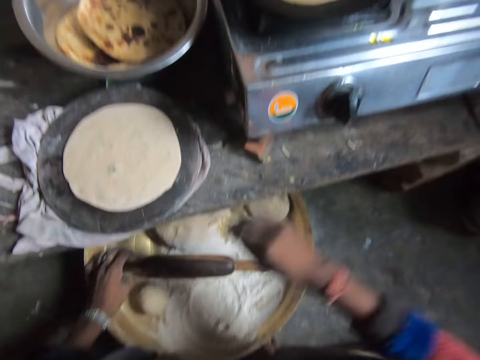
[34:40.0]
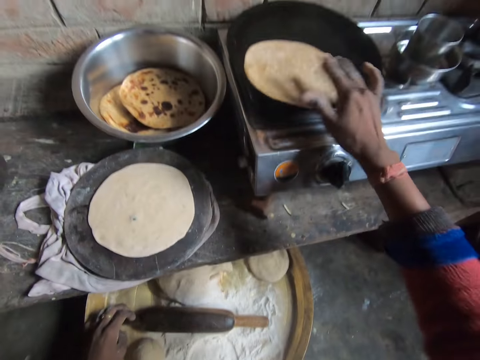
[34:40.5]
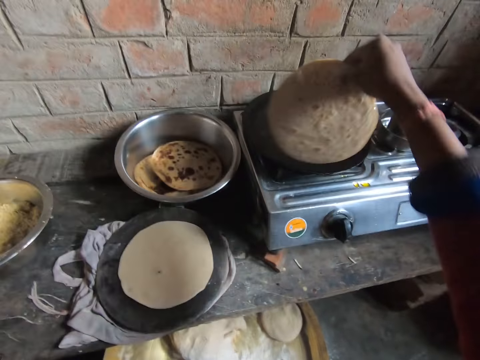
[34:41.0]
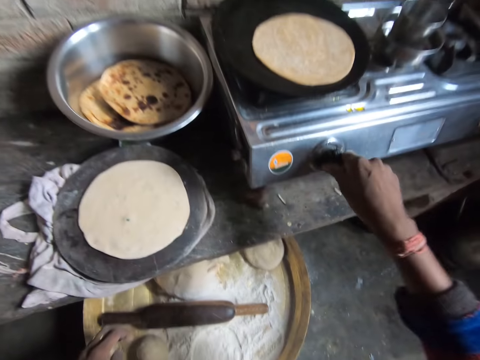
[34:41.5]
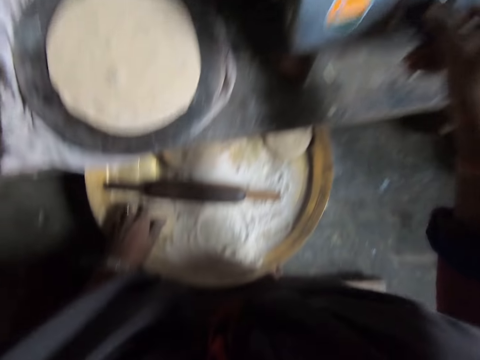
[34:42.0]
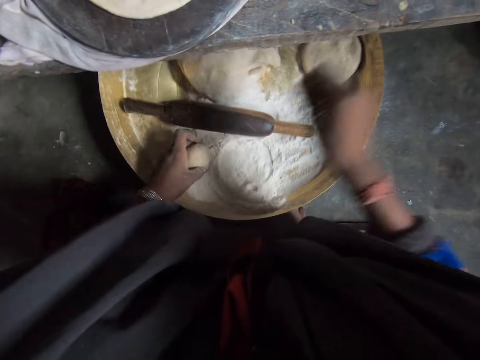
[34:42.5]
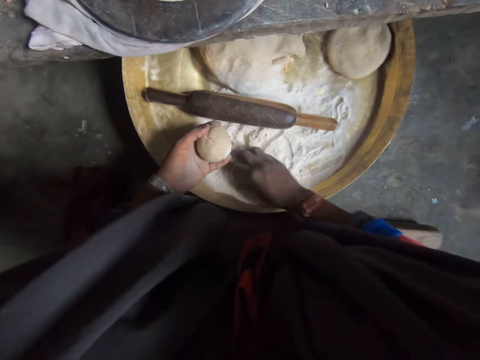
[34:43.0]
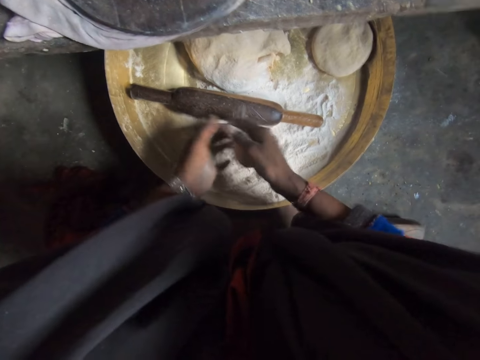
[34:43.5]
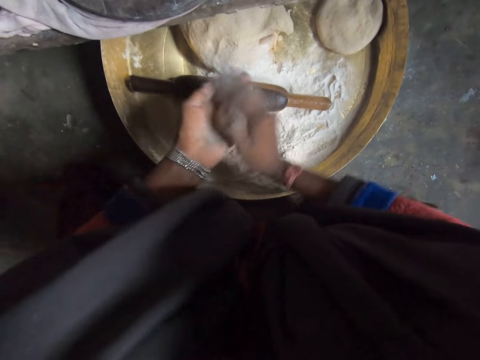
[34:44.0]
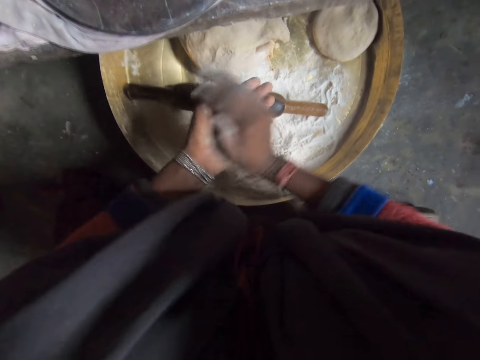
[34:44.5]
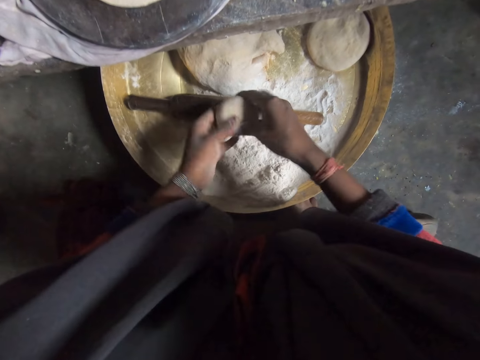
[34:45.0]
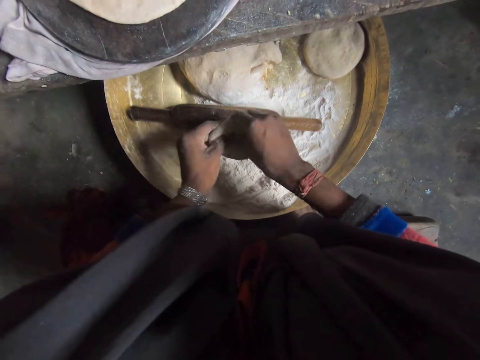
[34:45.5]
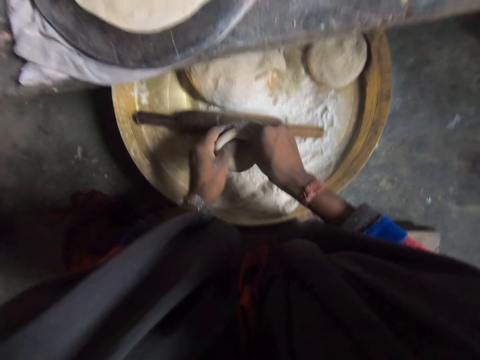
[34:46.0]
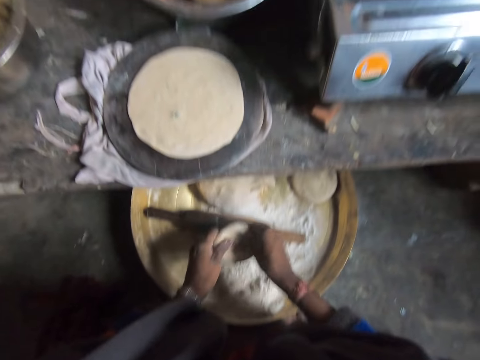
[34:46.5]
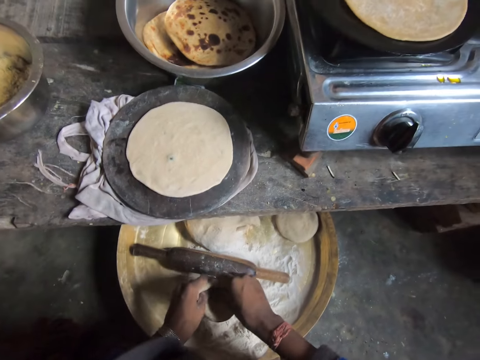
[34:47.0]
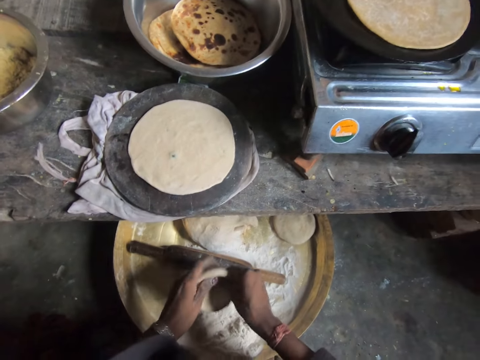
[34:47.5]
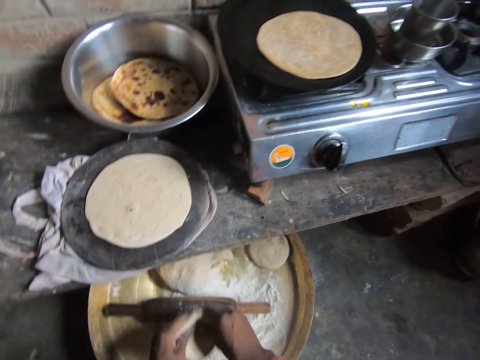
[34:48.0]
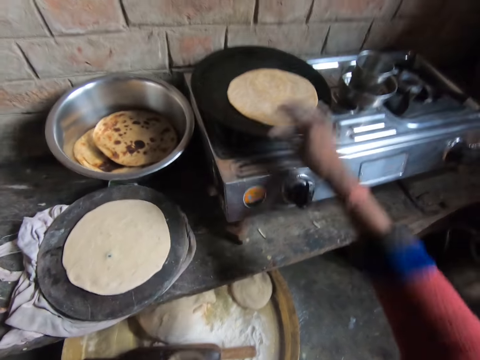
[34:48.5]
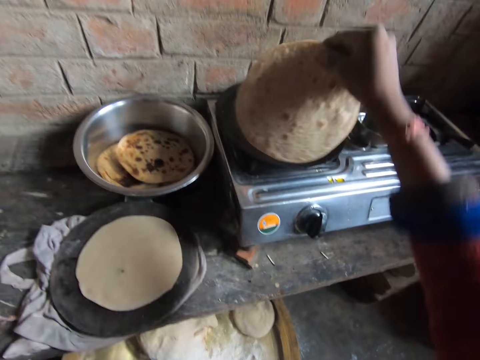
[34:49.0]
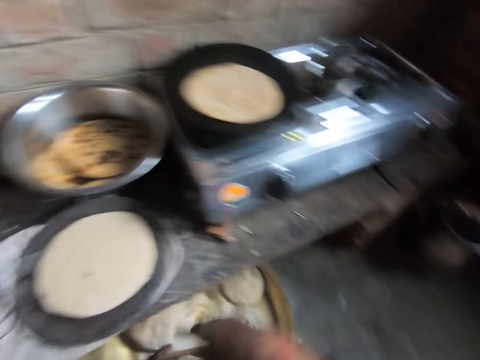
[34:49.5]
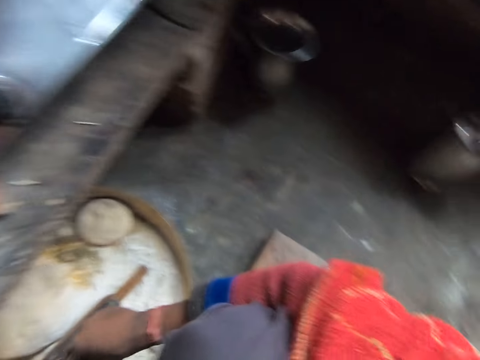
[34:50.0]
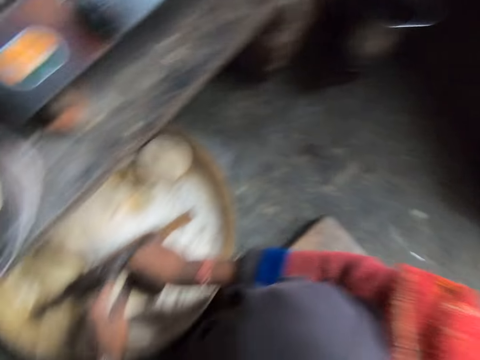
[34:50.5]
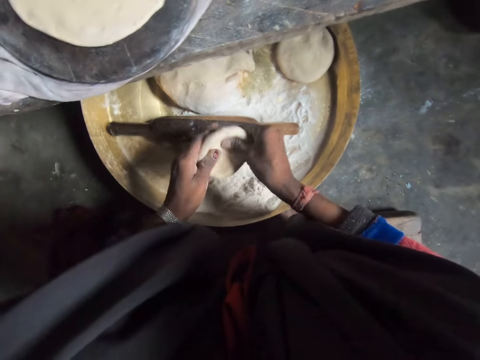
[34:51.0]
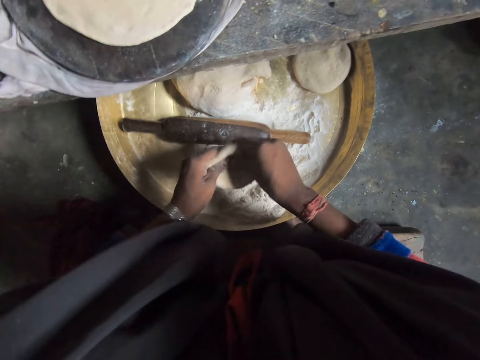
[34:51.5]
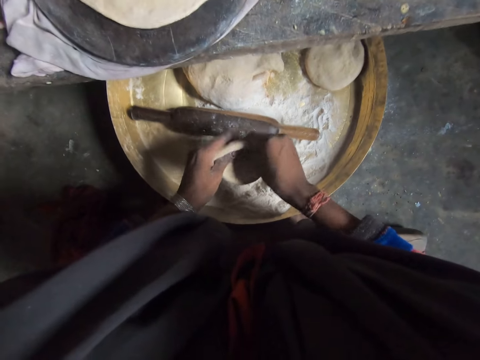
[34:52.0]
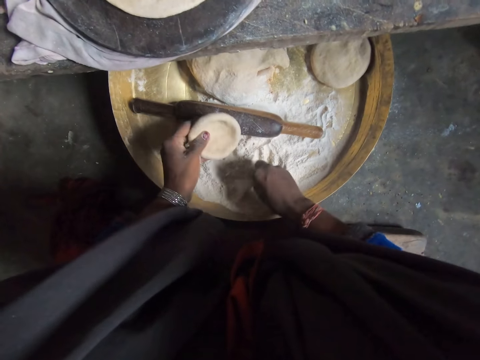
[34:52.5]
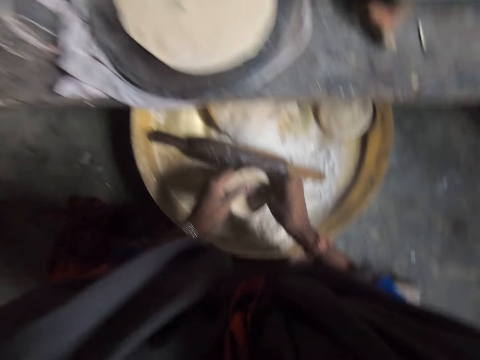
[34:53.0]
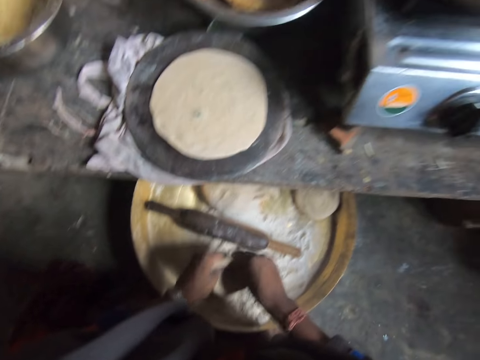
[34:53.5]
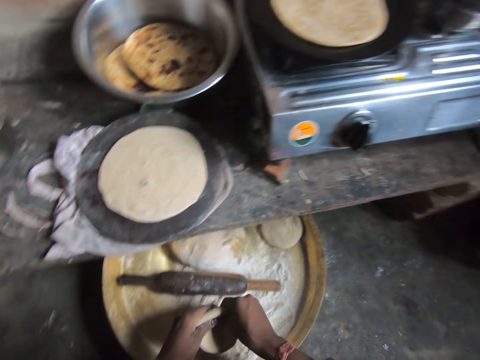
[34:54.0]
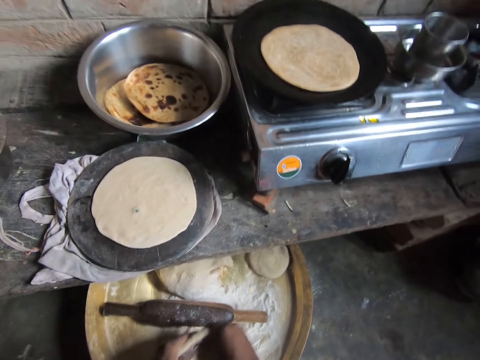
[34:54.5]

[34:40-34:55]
The camera wearer places the rolling pin on the tray. She moves her hand forward, moves the flatbread towards her, and lifts up the flatbread. She adjusts the chapati bread on the pan. She drops the flatbread on the pan. She turns the burner knob on the gas cooker. She takes dough with her left hand. She lowers her hand and places her hand on the flour. She holds the dough with both her hands. She kneads the dough. She rolls the dough with both her hands. She presses on the dough with her hand. She moves her hand forward, moves the flatbread towards her, and lifts up the flatbread. She adjusts the chapati bread on the pan. She drops the flatbread on the pan, moves her hand towards her, and looks around. She kneads the dough. She presses on the dough with her hands. She lowers her hand. She presses on the dough with her hands.

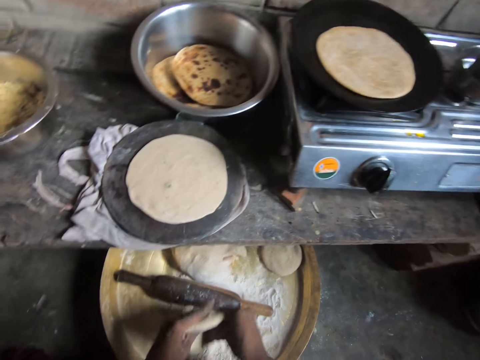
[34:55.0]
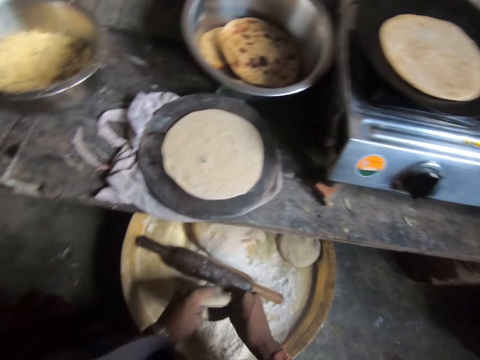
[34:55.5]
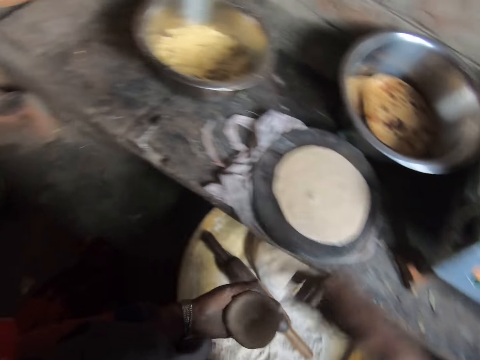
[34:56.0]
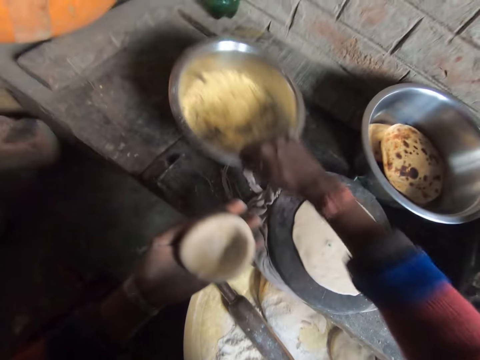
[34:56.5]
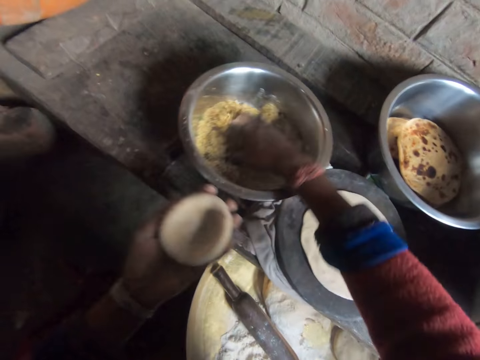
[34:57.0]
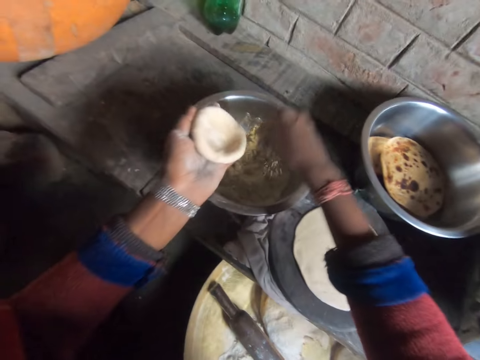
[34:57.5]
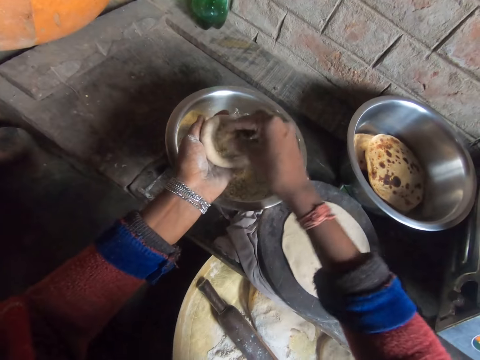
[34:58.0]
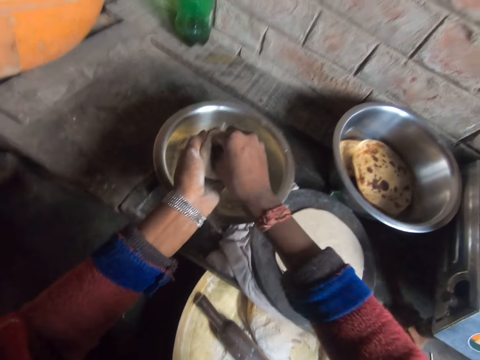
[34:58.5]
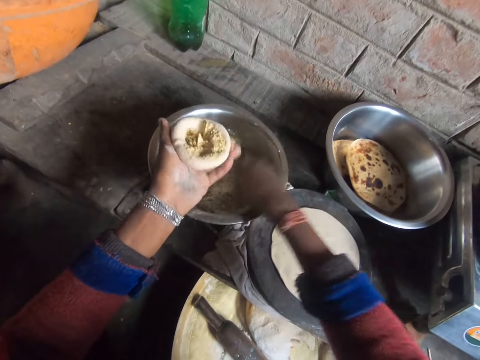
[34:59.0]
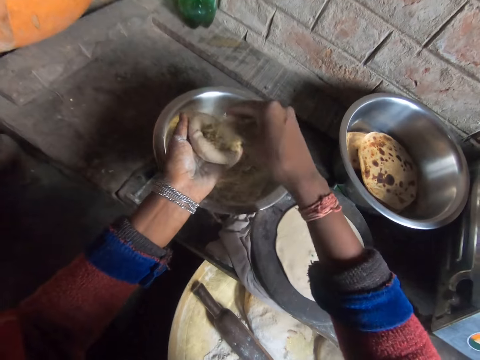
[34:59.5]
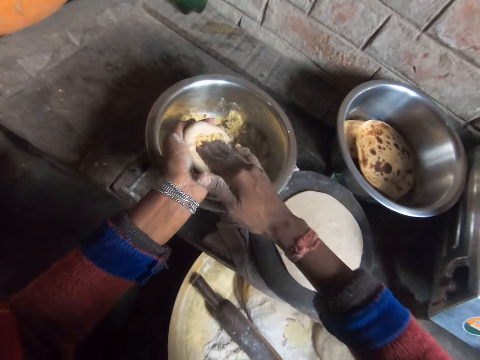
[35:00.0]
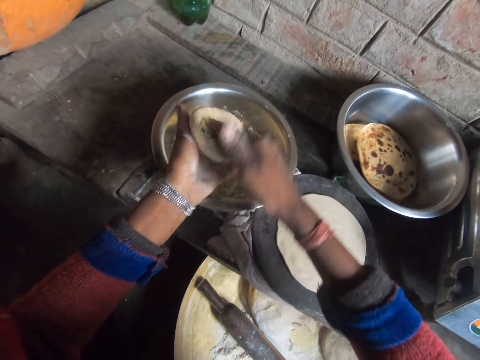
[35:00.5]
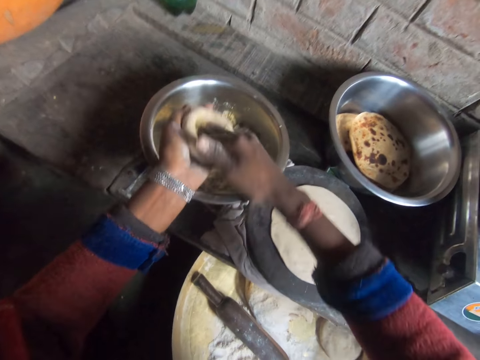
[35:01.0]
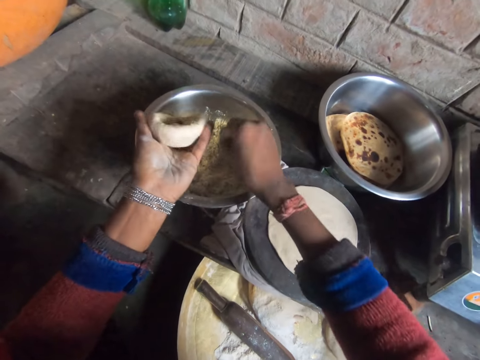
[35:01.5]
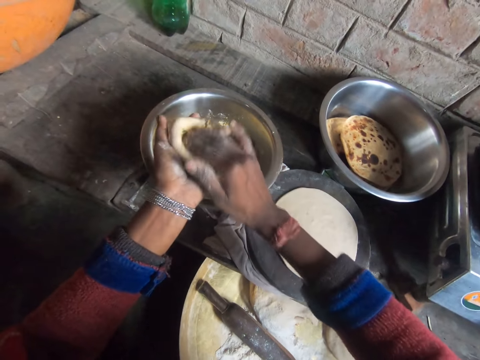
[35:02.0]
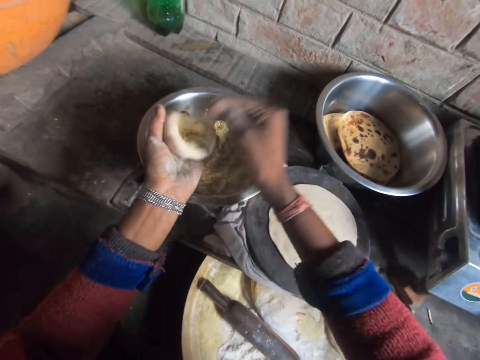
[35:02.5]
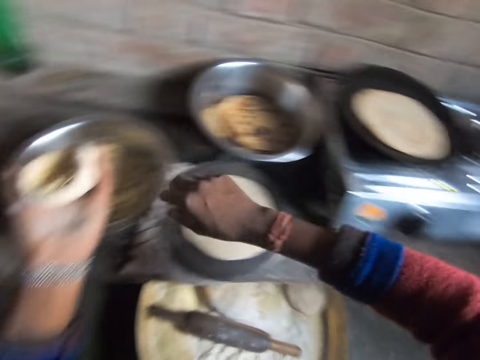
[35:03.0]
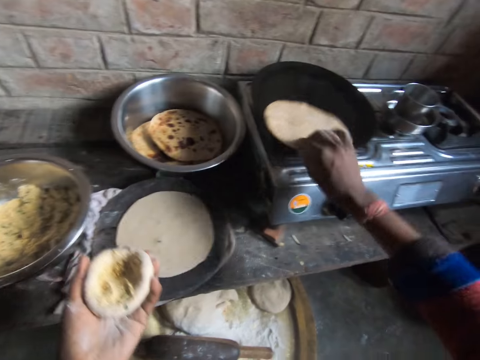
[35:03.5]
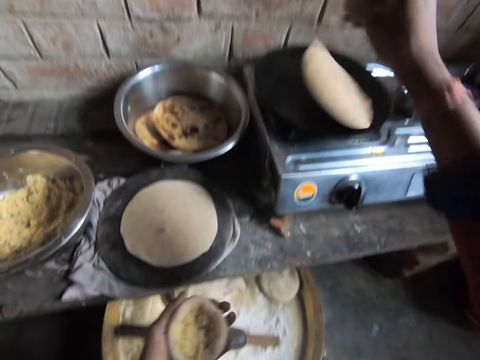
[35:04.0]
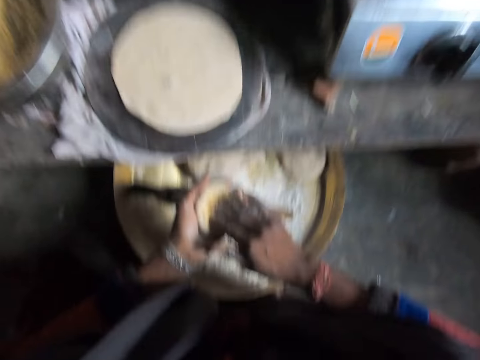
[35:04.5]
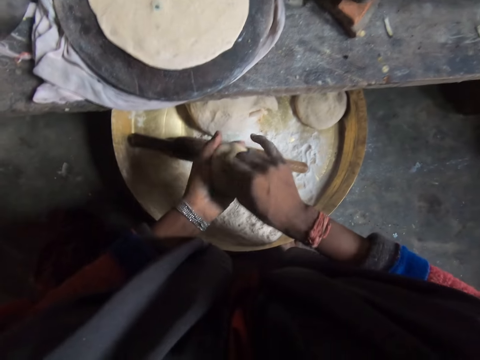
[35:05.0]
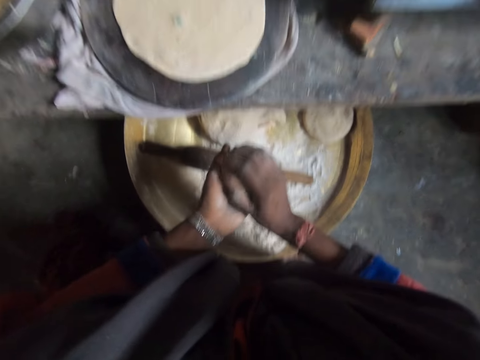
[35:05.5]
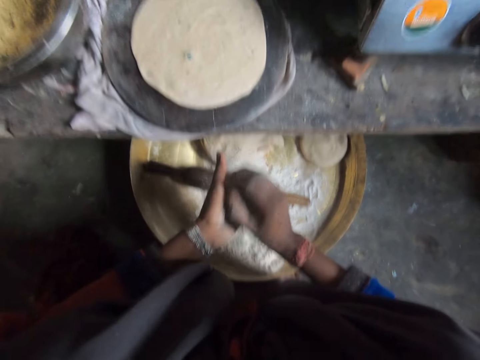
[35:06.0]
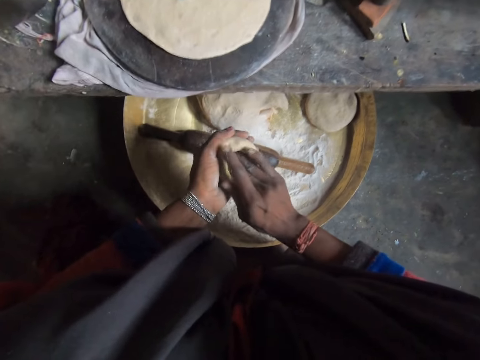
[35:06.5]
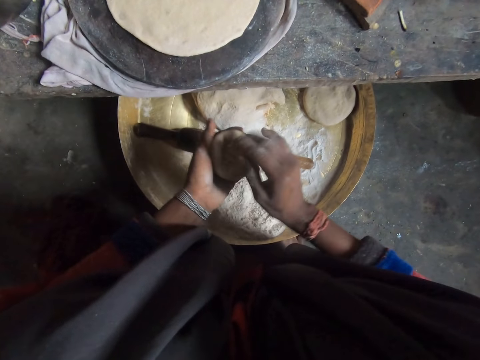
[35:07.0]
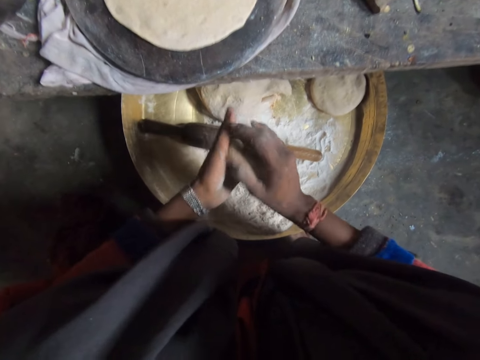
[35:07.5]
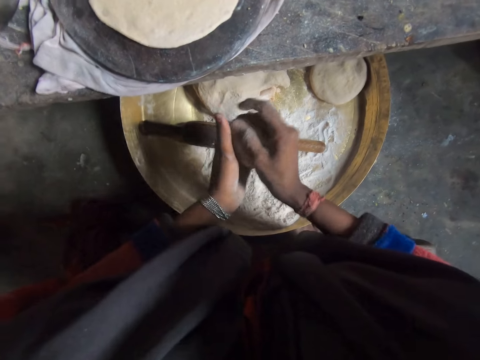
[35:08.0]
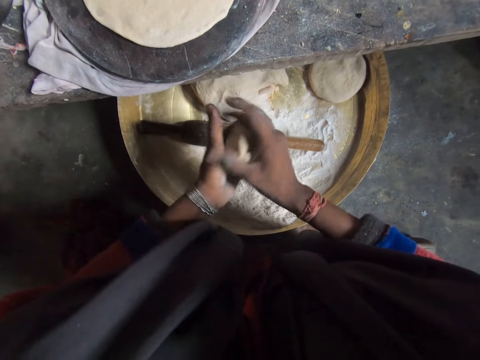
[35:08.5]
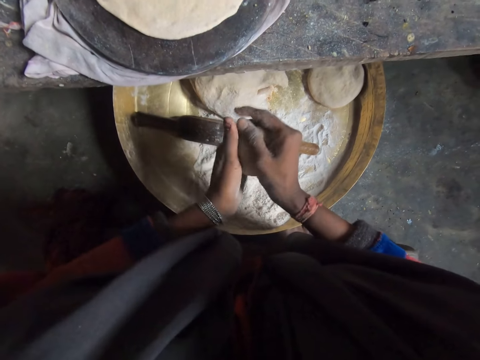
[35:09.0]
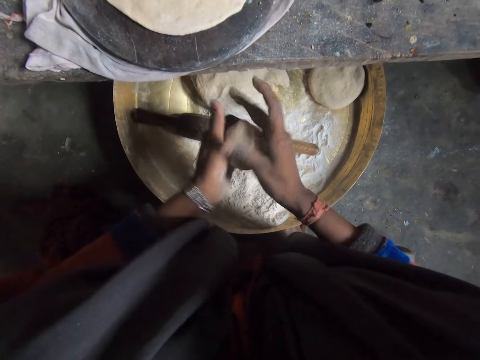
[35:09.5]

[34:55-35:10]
The camera wearer moves her hand forward and pulls the bowl towards her. She takes filling from the bowl of fillings with her hand. She puts the filling in the dough. She lowers her hand. She takes filling from the bowl of fillings with her hand. She puts the filling in the dough. She presses on something with her right hand. She lowers her hand. She presses on something with her right hand. She kneads the dough. She moves her hand away from the bowl and moves the flatbread towards her. She adjusts the chapati bread on the pan. She lifts up the flatbread, drops the flatbread on the flat pan, and moves her hand towards her. She presses on something with her right hand. She kneads the dough. She wraps something with the dough.
